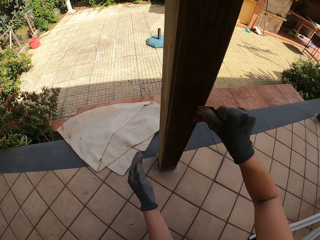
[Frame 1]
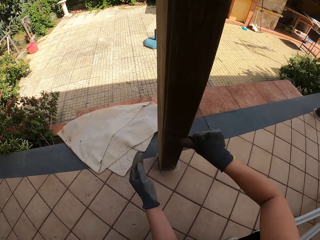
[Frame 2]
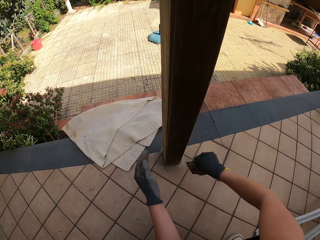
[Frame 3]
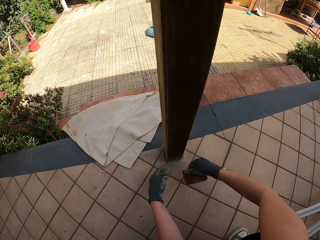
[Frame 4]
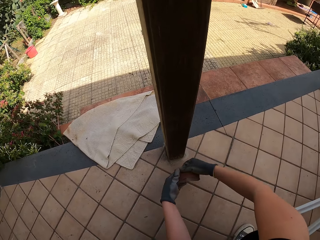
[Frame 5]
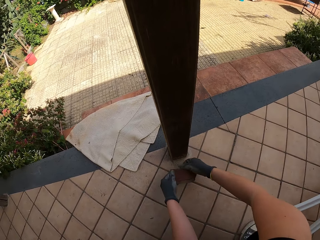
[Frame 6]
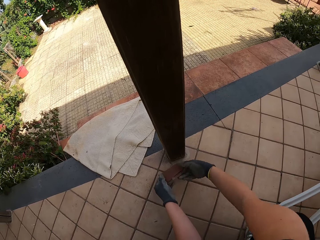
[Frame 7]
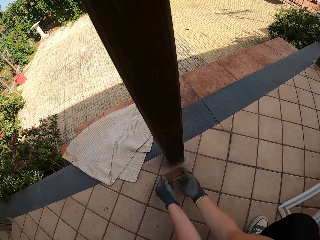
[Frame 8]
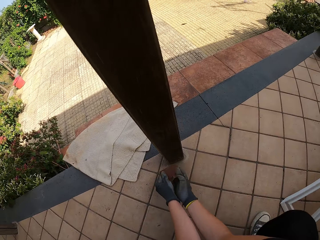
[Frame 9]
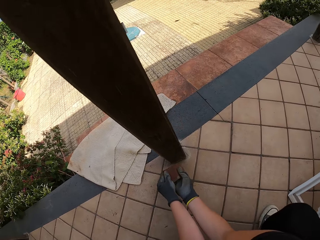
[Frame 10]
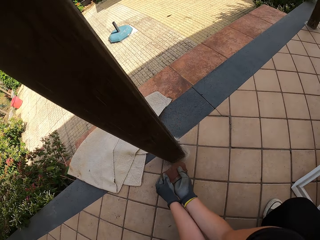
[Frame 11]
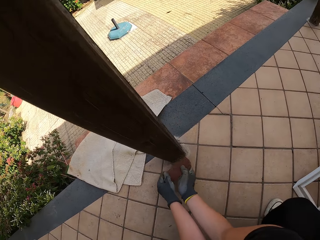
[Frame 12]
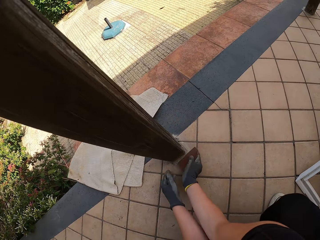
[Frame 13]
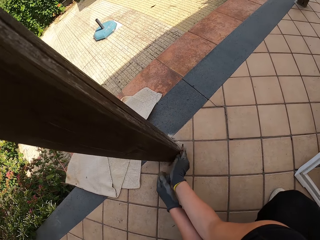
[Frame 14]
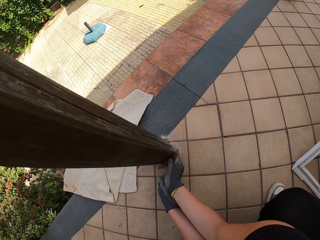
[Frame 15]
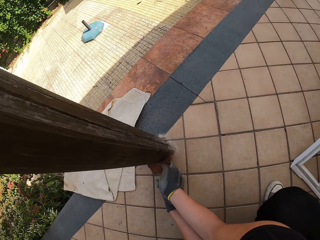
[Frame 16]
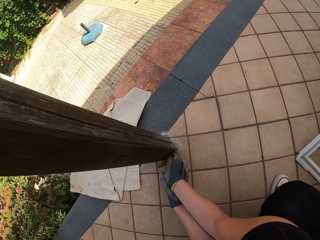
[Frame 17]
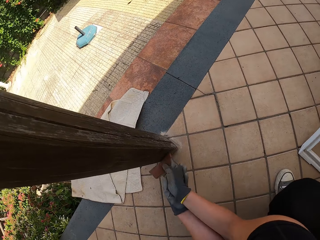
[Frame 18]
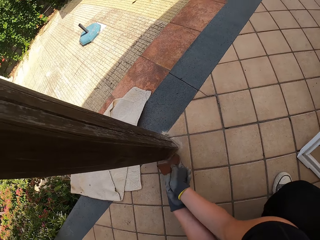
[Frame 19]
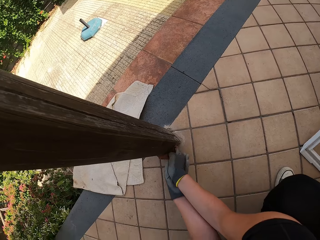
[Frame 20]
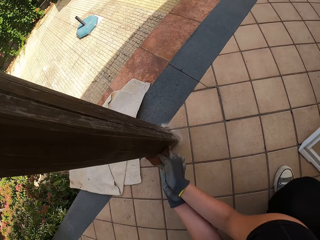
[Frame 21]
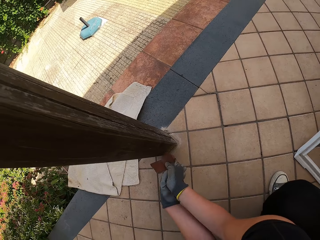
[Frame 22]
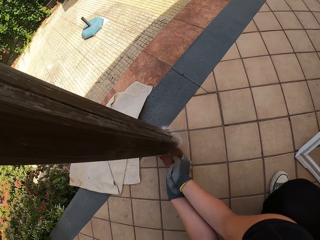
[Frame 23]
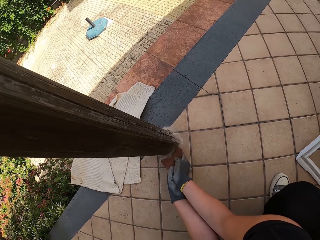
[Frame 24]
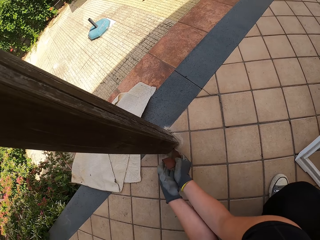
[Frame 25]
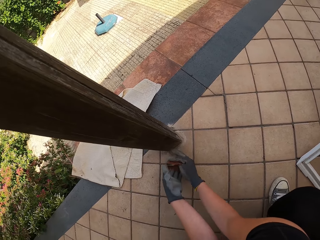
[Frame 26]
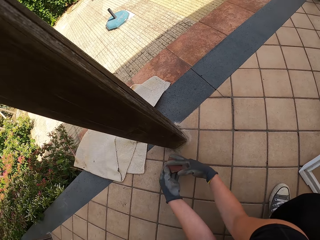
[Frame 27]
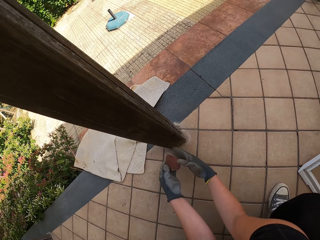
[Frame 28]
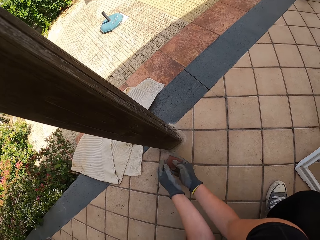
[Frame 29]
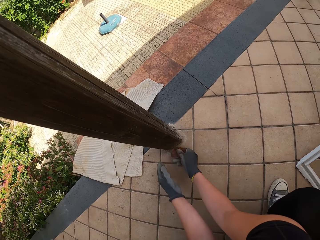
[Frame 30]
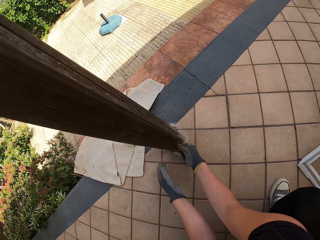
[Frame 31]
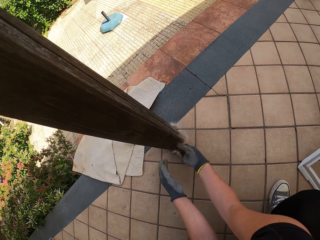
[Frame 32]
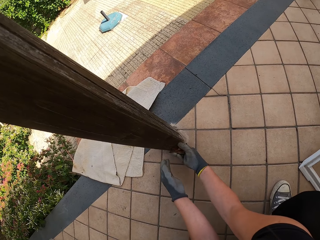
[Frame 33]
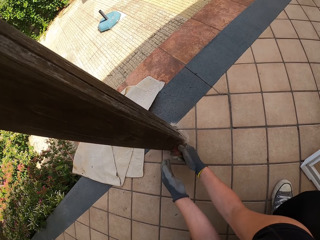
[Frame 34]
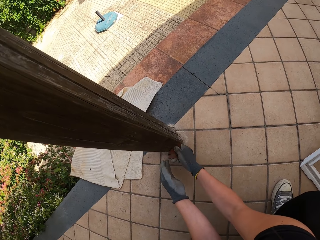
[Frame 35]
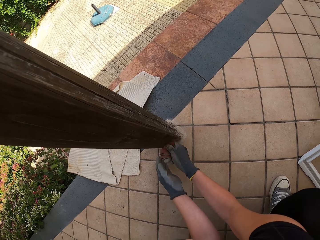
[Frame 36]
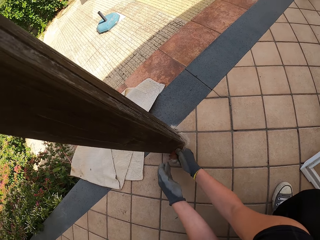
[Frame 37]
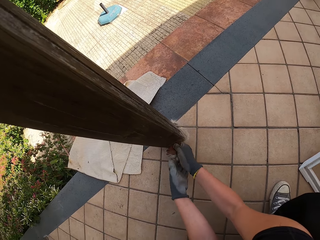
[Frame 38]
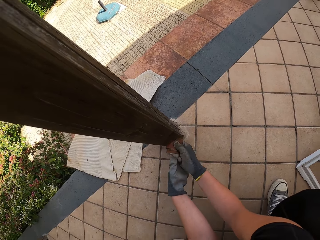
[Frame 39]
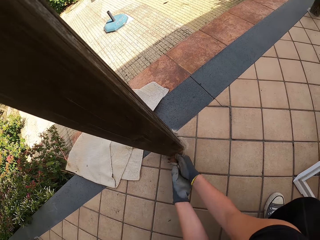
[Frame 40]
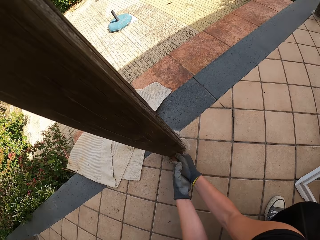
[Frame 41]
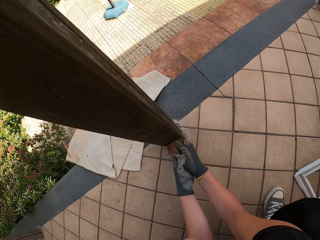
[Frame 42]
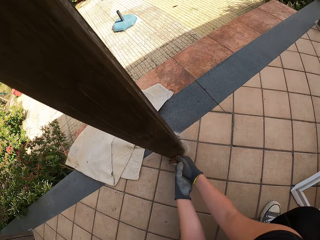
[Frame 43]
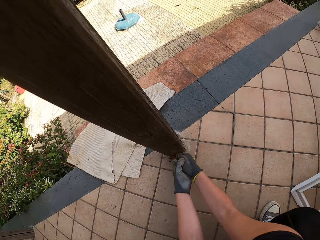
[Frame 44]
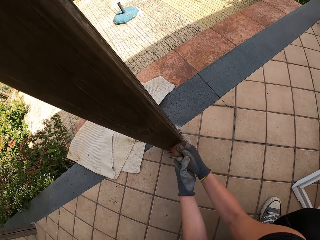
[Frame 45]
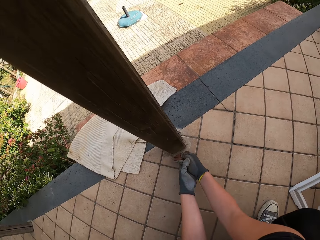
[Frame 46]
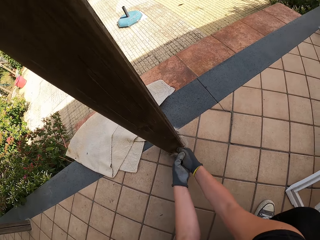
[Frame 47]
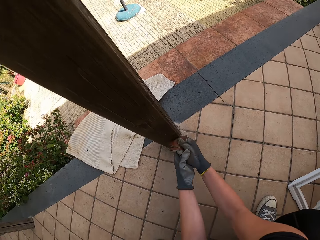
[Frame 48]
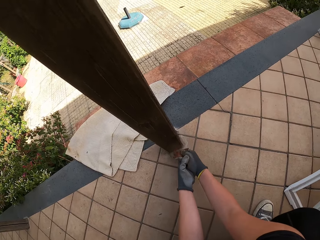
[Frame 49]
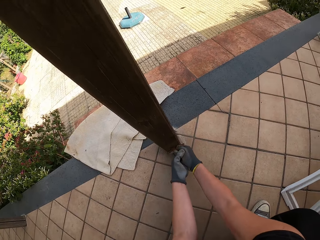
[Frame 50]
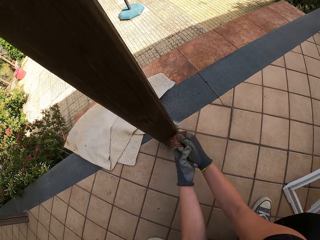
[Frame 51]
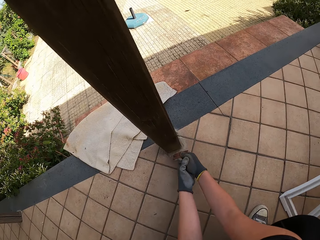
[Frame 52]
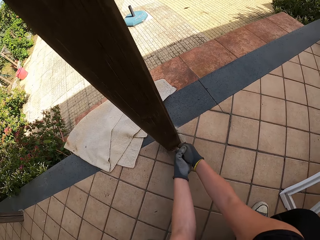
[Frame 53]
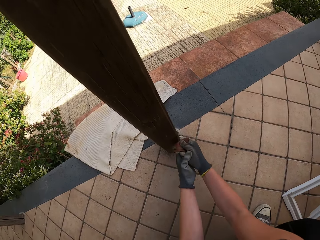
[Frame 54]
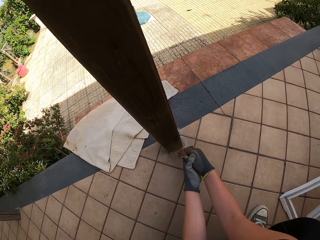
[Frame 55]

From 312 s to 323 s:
The camera wearer brushes the wood. They stop scrubbing the balcony. They adjust the sandpaper with both hands. They hold the sandpaper with both their hands. They scrub the balcony with the sandpaper with both their hands. They stop scrubbing the balcony. They turn the sandpaper. They scrub the balcony with the sandpaper with both their hands.

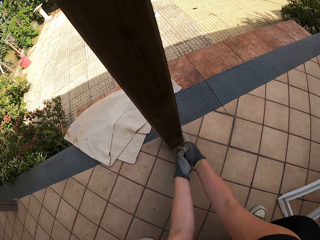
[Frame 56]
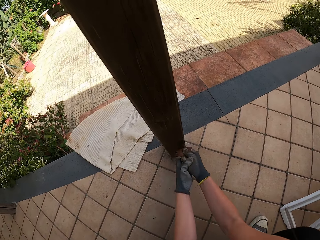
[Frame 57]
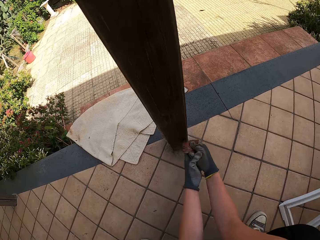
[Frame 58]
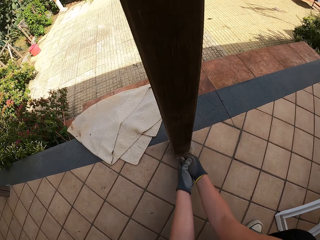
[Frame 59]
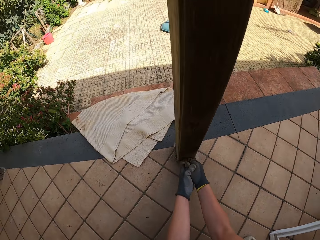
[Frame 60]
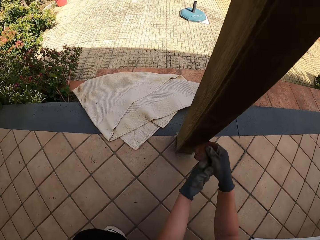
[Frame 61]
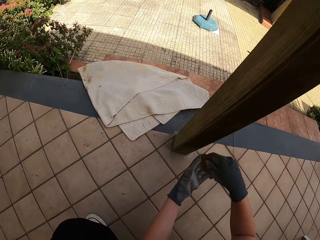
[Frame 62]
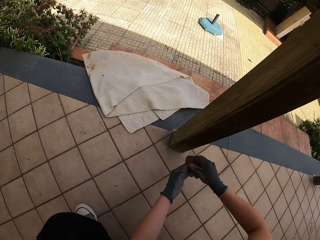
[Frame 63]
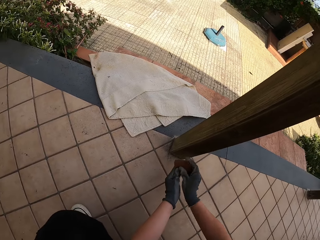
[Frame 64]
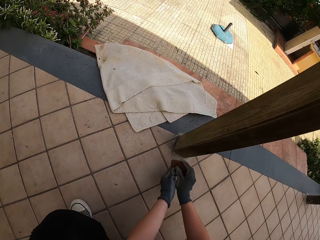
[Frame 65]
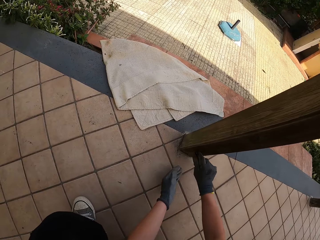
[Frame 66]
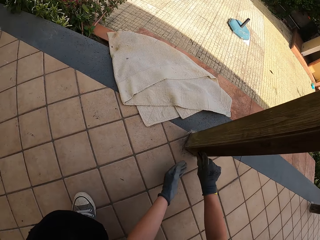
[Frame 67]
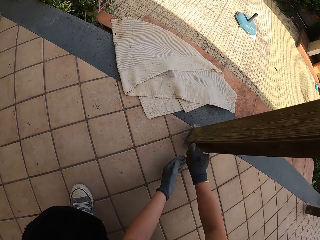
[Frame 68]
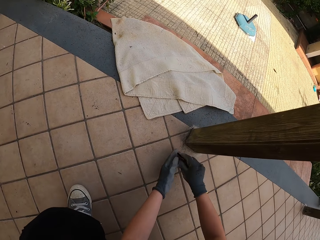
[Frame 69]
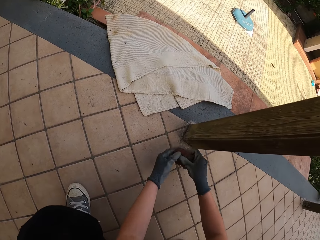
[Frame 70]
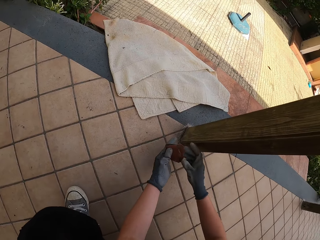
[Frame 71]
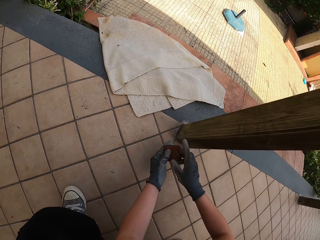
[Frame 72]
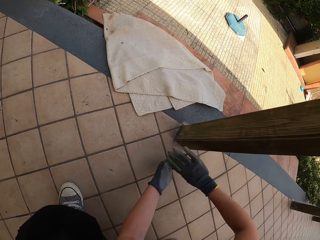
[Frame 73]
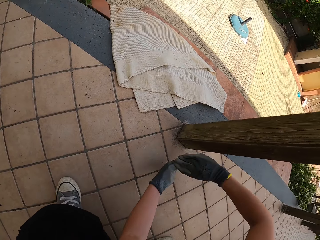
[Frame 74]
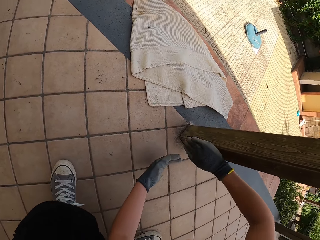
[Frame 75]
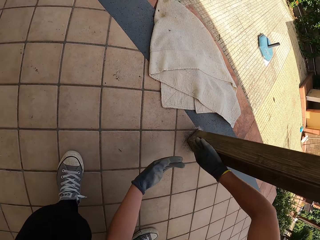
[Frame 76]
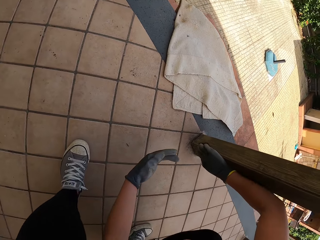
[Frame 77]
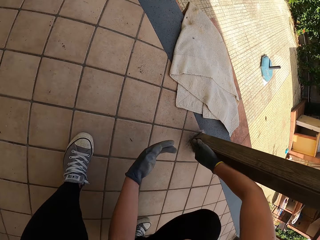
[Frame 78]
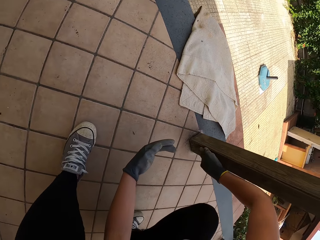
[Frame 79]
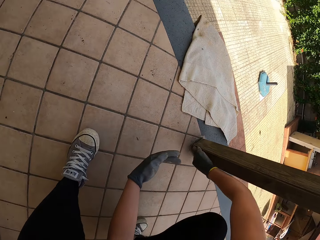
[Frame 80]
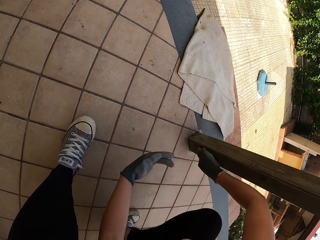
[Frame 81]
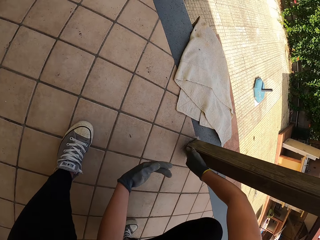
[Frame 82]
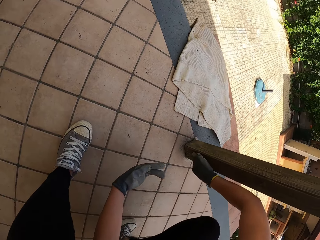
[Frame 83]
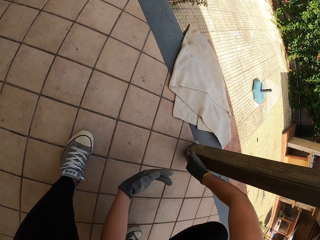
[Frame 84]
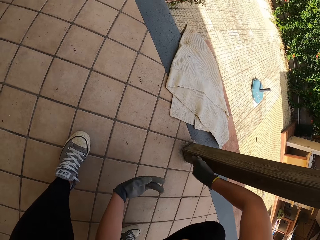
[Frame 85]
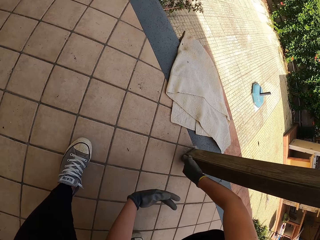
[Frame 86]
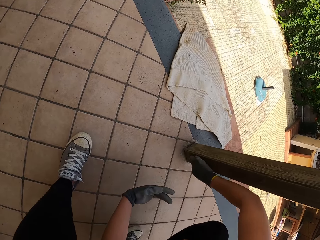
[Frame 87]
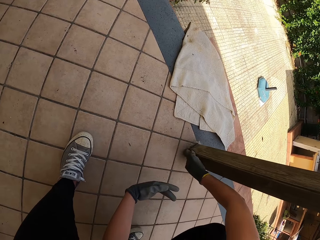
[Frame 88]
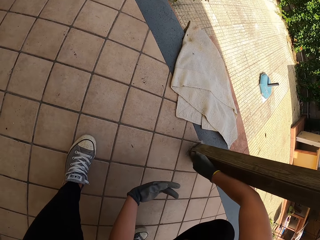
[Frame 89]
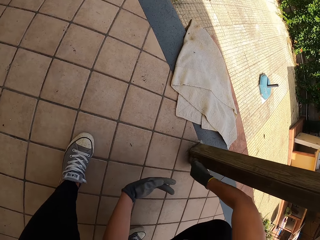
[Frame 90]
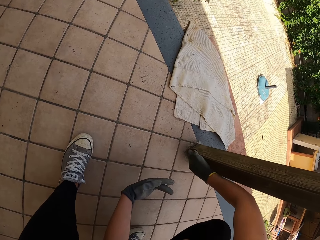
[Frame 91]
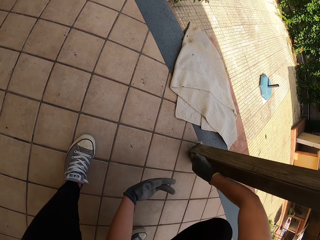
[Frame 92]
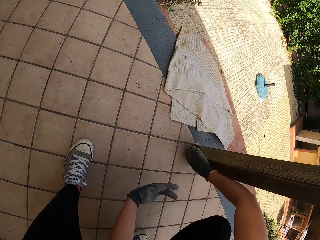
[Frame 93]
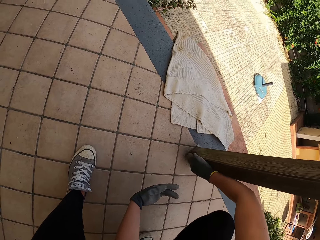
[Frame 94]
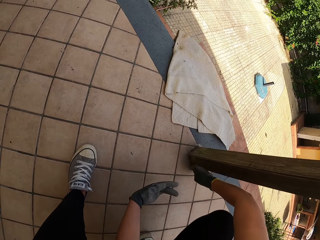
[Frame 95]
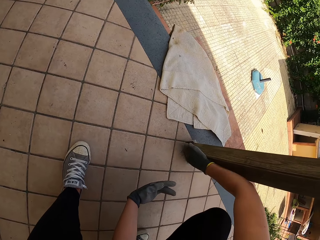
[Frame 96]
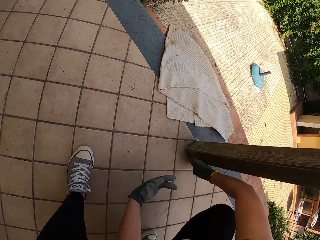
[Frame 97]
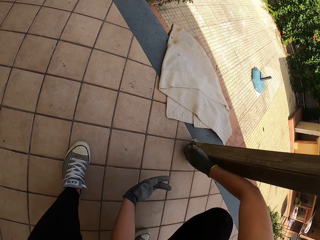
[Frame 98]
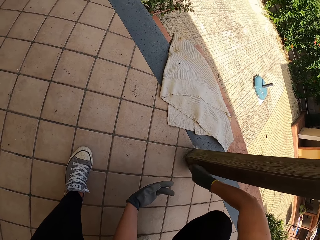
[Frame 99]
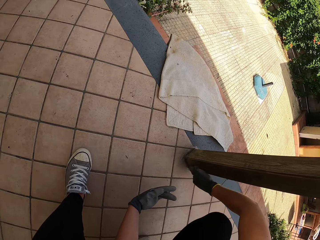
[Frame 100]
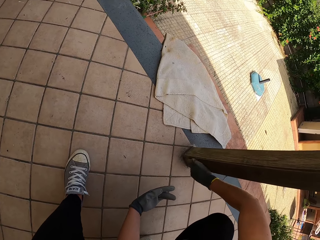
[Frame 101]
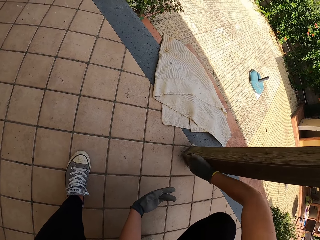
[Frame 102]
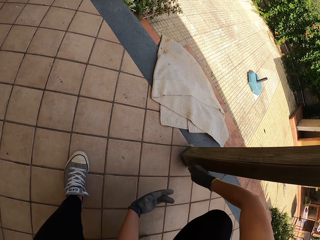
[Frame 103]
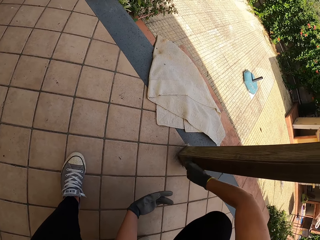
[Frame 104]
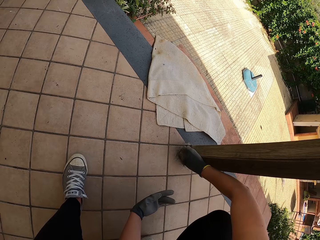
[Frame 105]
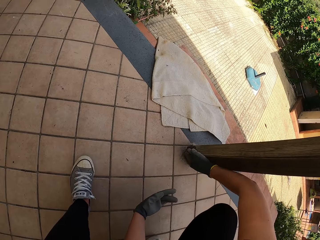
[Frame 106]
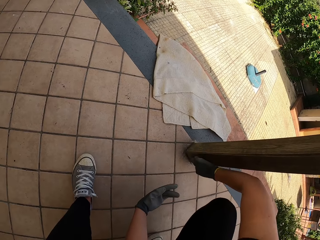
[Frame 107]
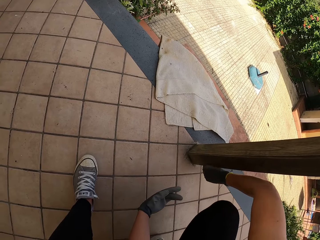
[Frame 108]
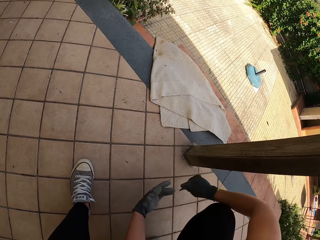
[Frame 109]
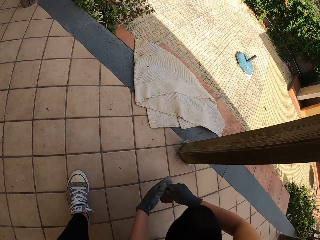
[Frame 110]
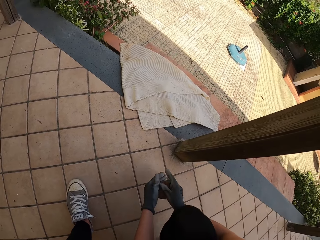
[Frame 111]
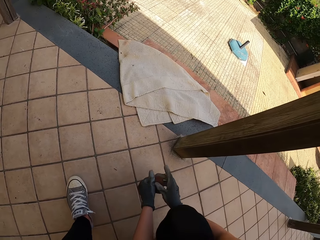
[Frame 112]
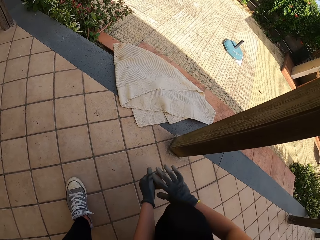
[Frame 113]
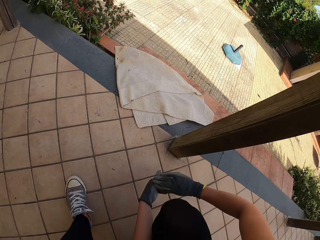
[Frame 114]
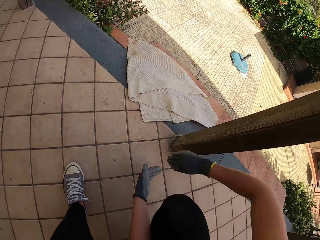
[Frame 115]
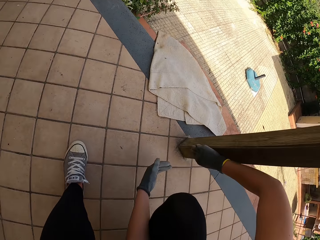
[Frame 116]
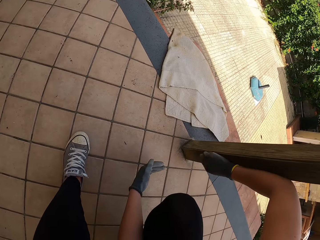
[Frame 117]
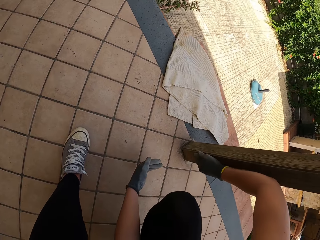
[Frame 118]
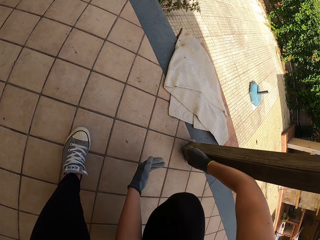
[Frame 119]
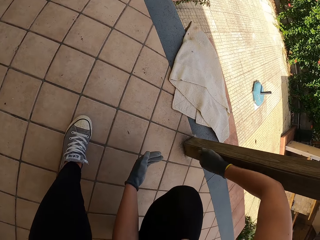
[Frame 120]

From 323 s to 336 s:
The camera wearer stops scrubbing the balcony. She changes the position of the sandpaper. She scrubs the balcony with the sandpaper with her right hand. She stops scrubbing the balcony. She changes the position of the sandpaper. She places the sandpaper on her other hand.
